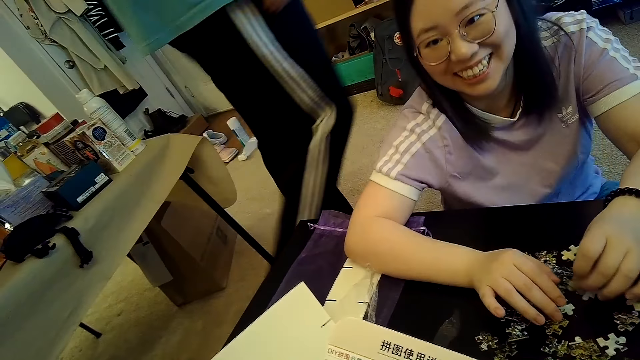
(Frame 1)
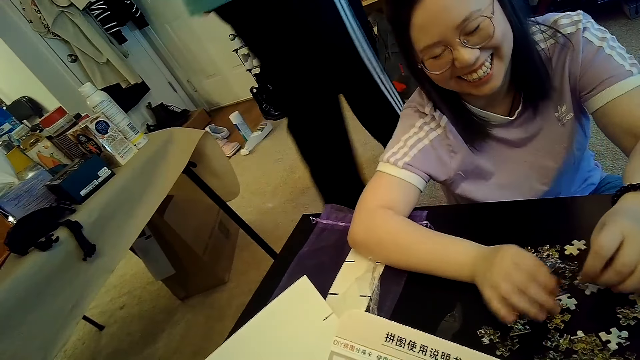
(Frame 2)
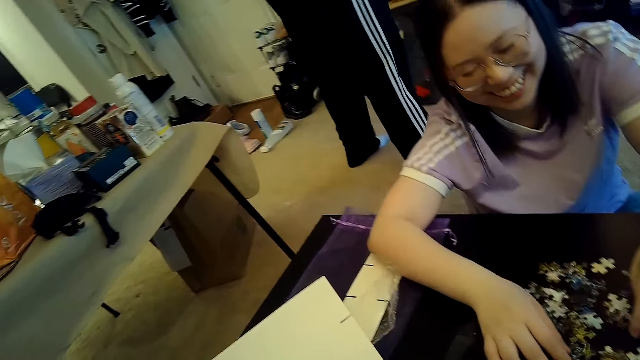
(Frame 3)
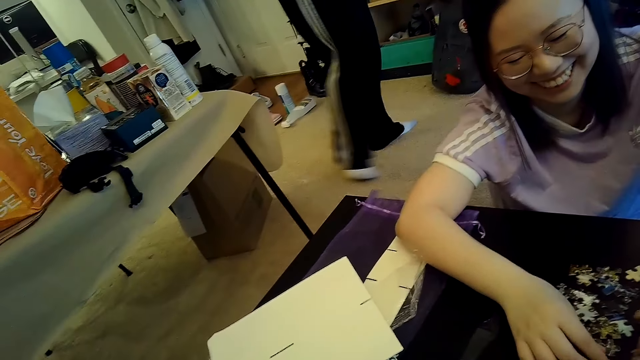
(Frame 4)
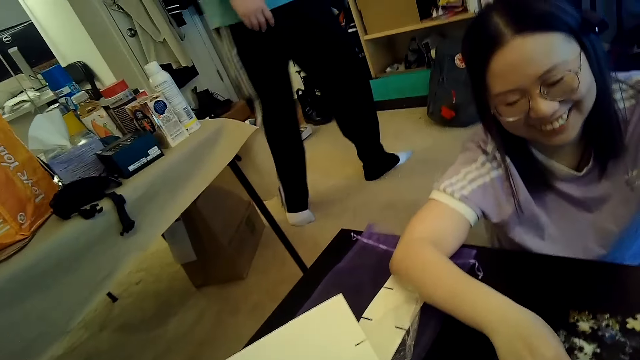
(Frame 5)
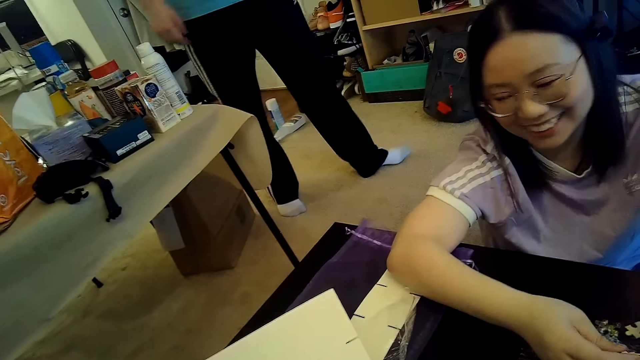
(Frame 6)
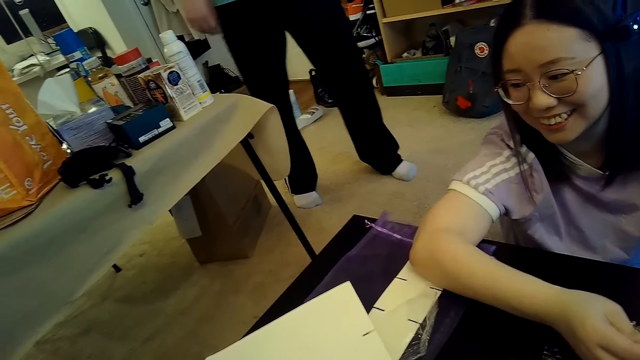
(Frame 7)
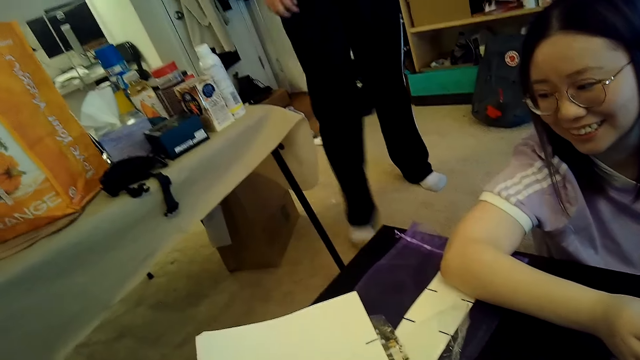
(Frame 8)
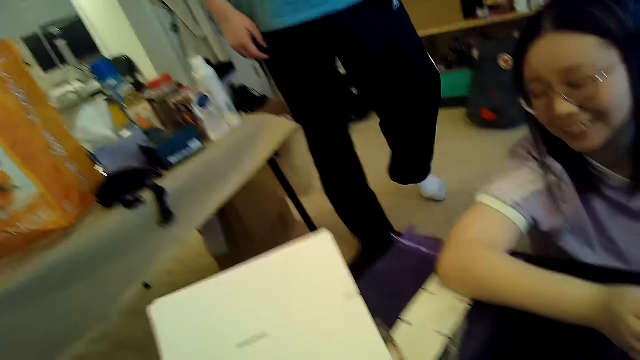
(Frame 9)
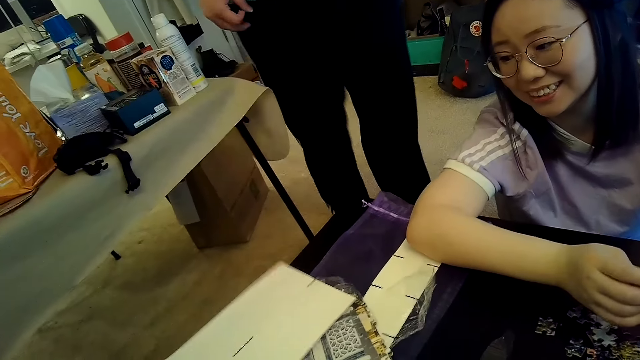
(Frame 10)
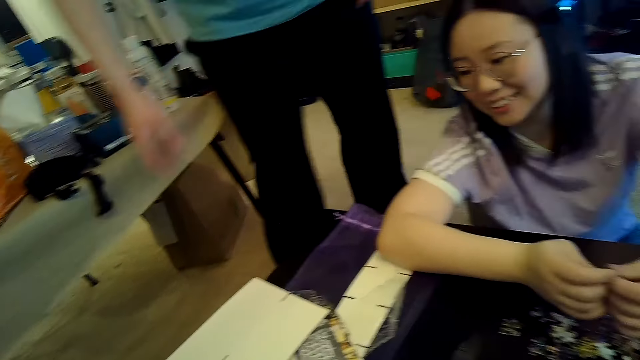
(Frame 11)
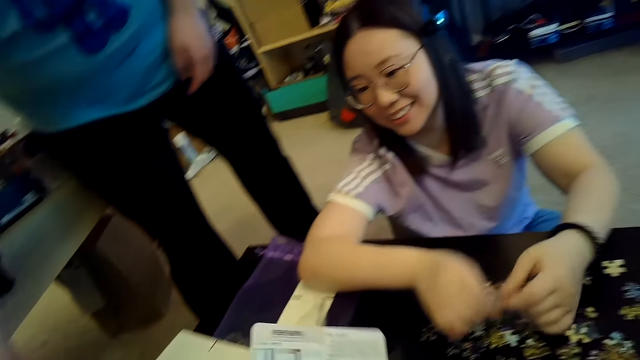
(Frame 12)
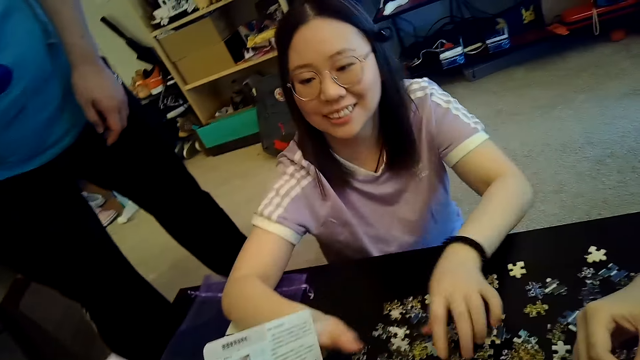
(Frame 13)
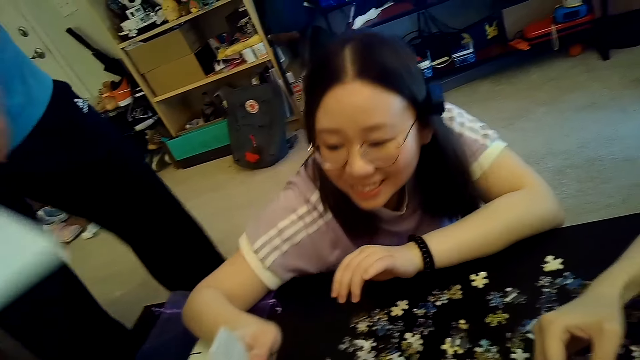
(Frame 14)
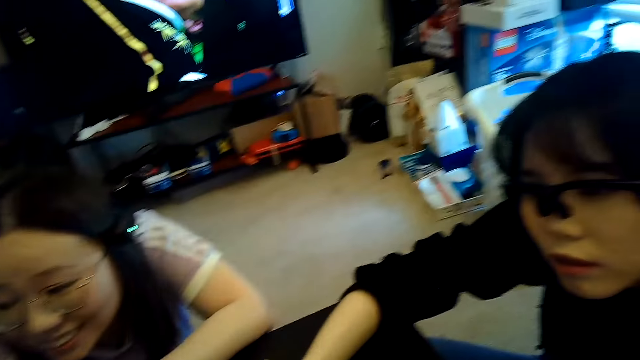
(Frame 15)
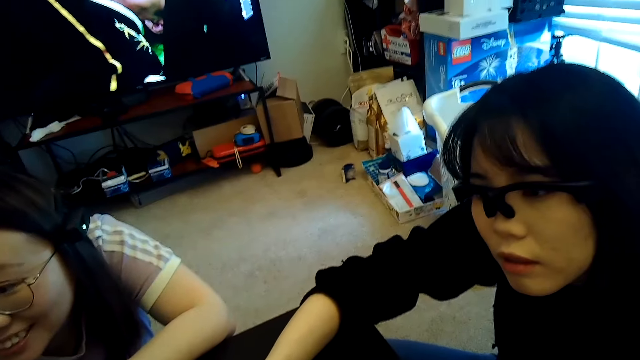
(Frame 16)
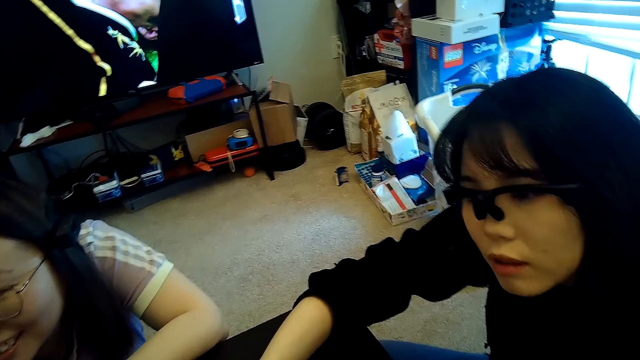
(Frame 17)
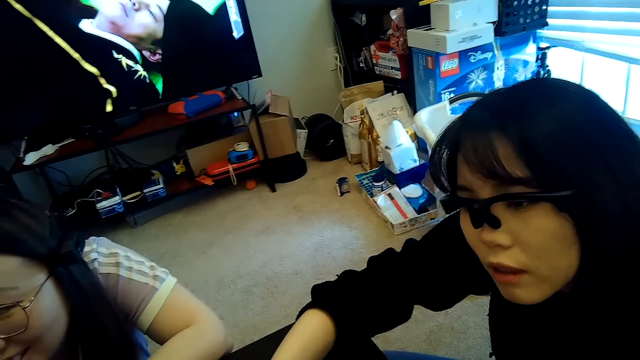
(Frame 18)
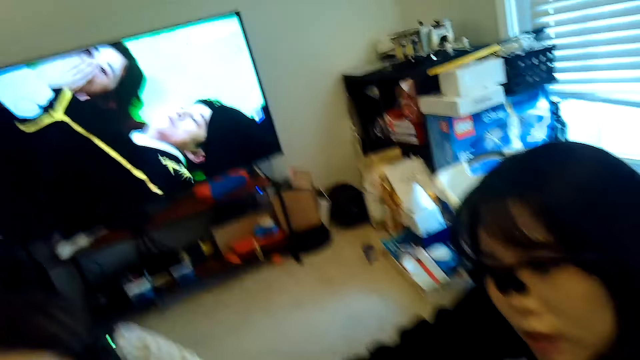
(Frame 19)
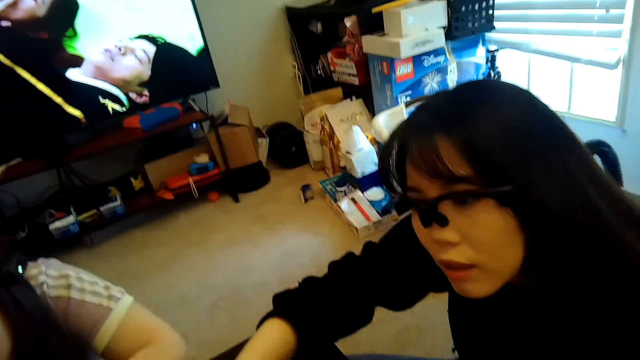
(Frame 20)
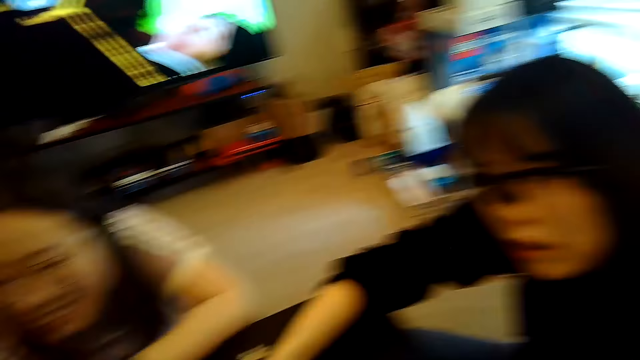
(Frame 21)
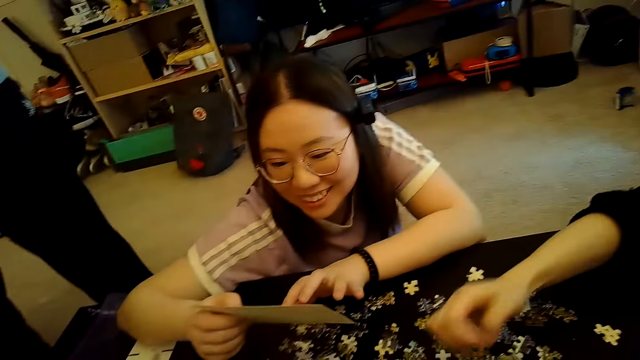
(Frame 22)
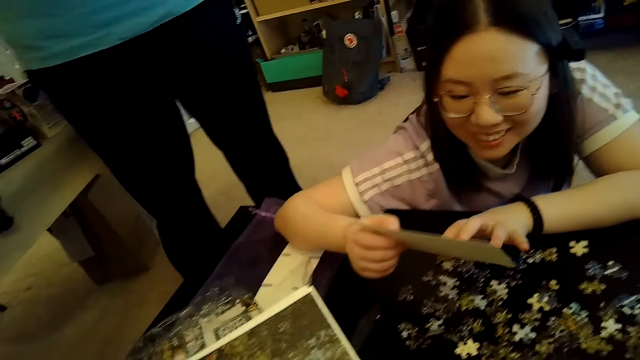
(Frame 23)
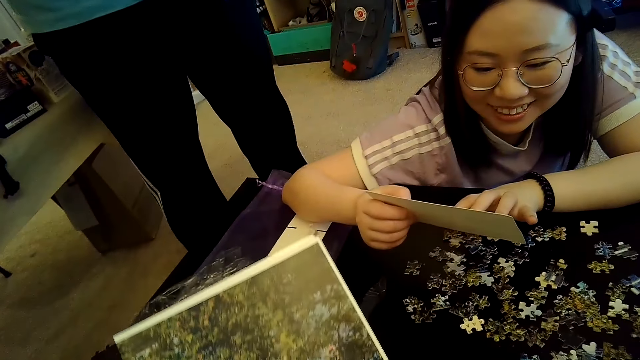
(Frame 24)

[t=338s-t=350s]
A person laughs, takes the paper from another person, and opens it.

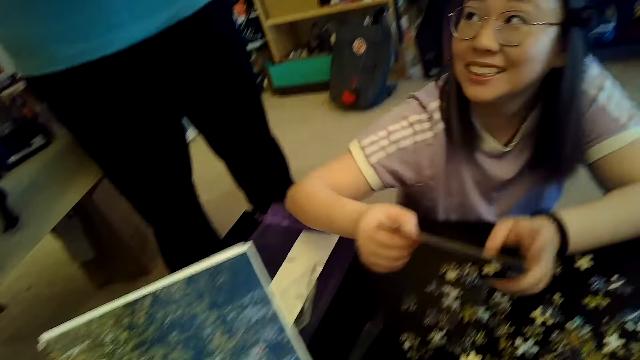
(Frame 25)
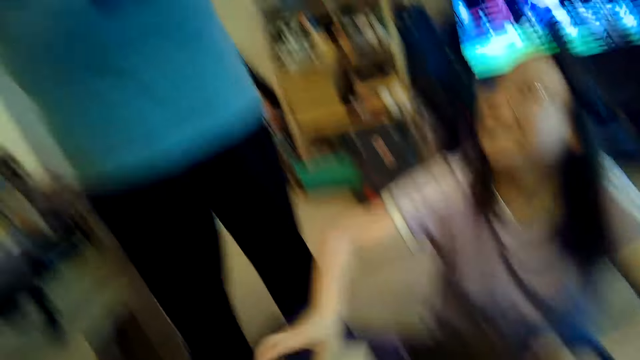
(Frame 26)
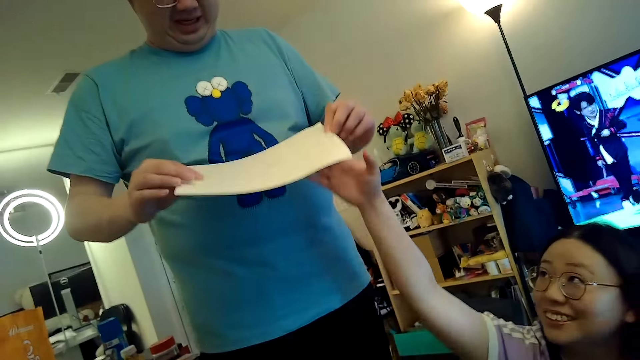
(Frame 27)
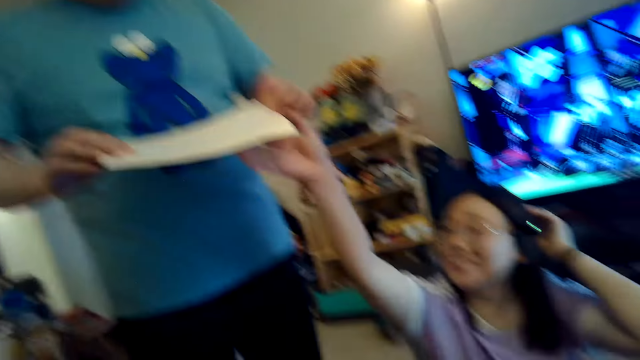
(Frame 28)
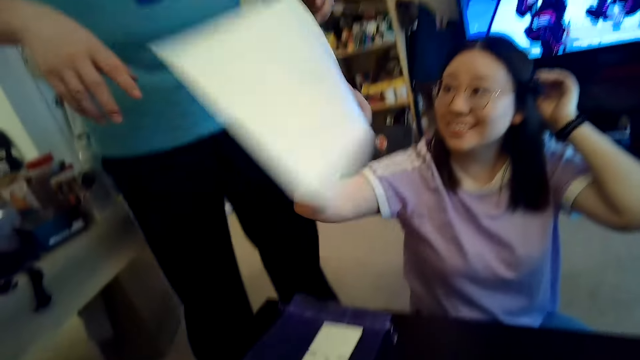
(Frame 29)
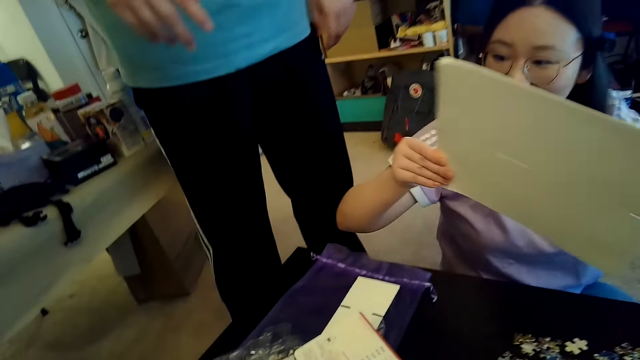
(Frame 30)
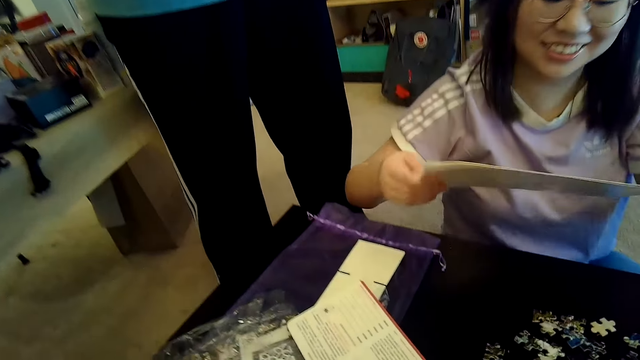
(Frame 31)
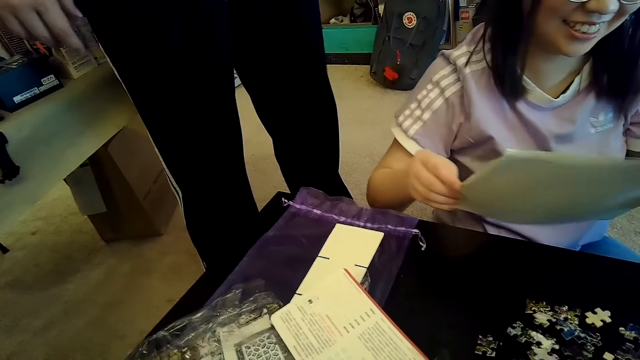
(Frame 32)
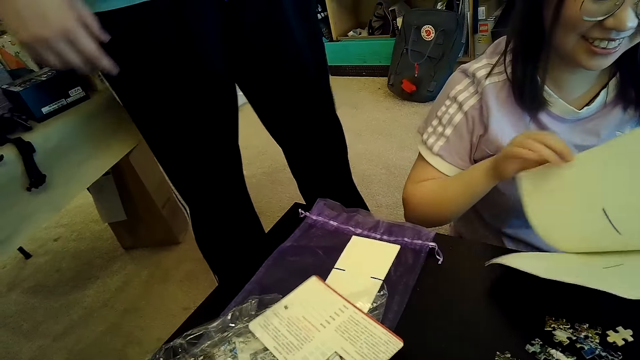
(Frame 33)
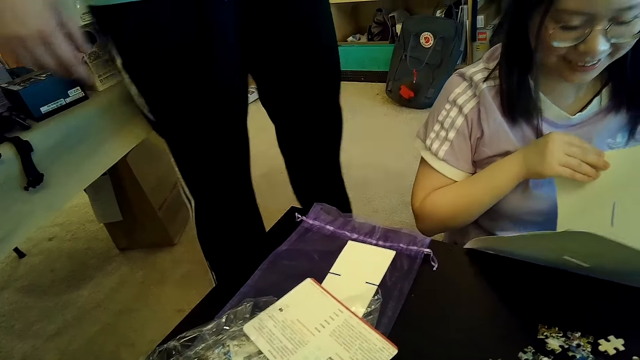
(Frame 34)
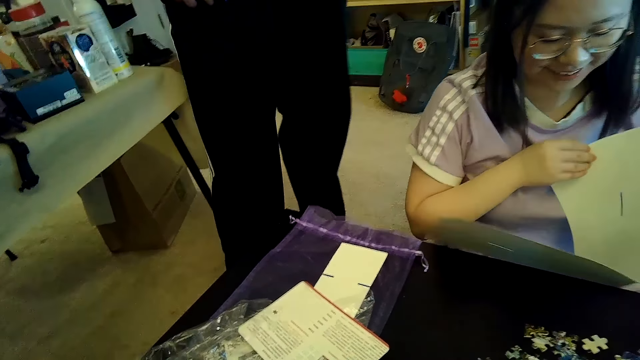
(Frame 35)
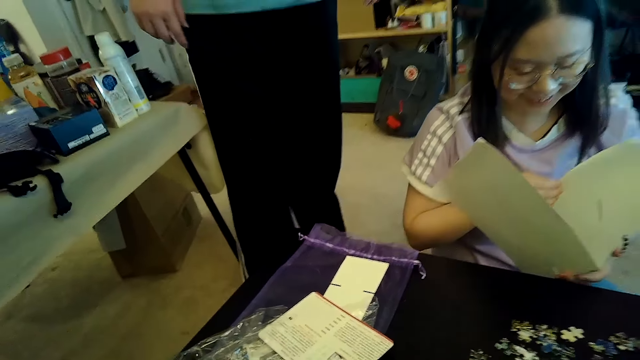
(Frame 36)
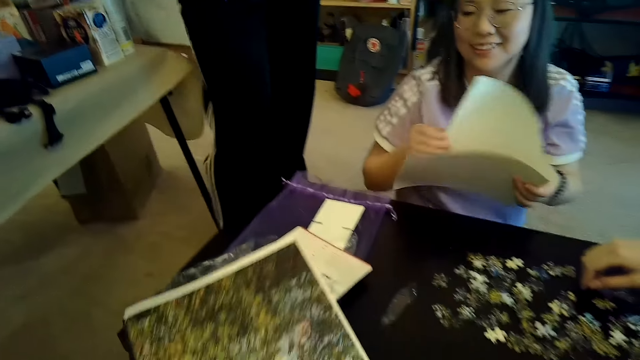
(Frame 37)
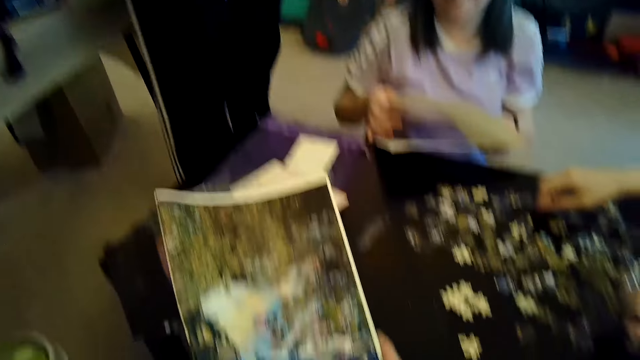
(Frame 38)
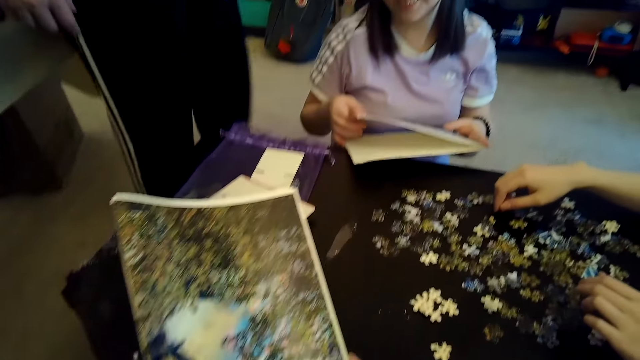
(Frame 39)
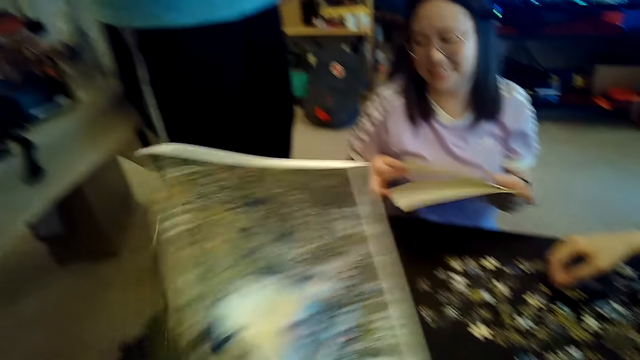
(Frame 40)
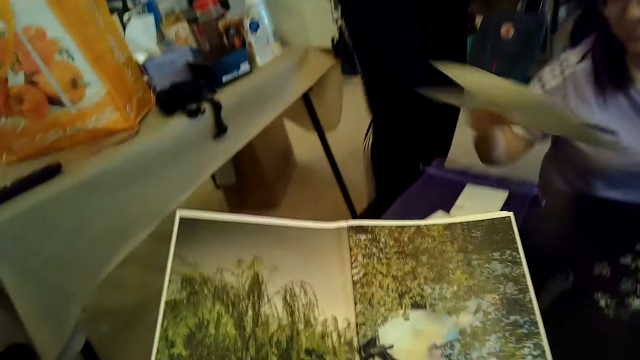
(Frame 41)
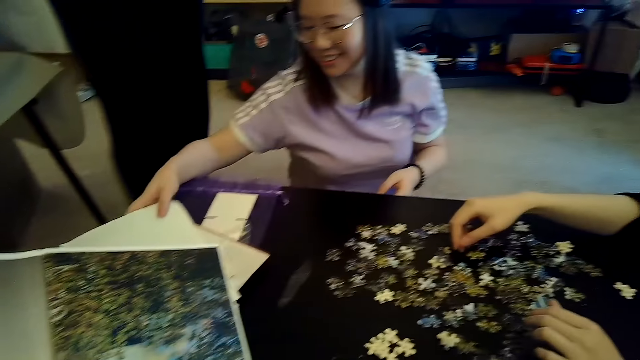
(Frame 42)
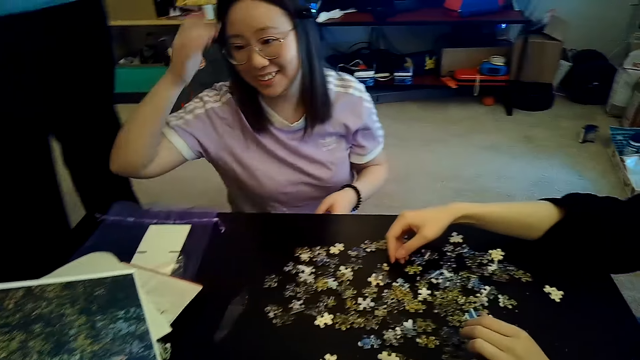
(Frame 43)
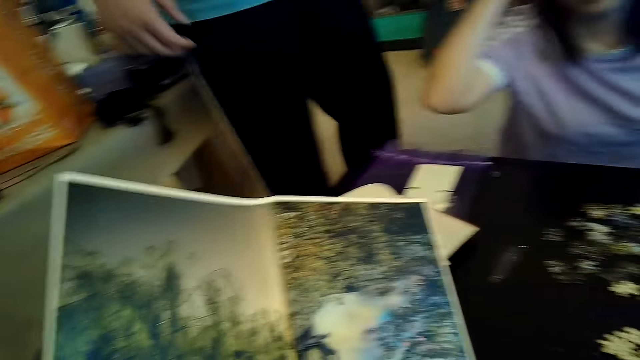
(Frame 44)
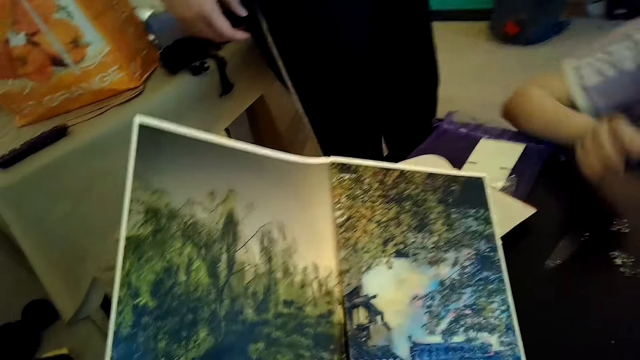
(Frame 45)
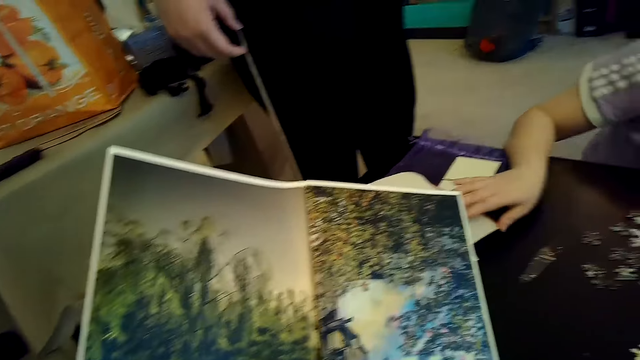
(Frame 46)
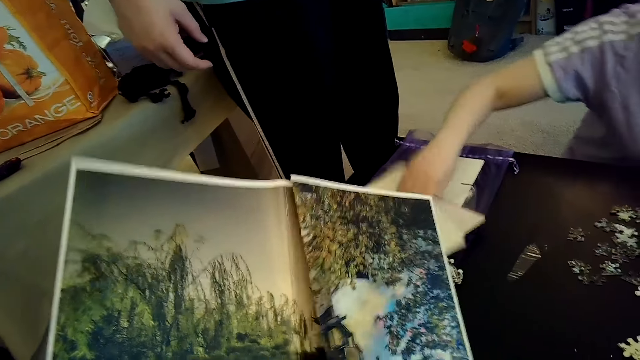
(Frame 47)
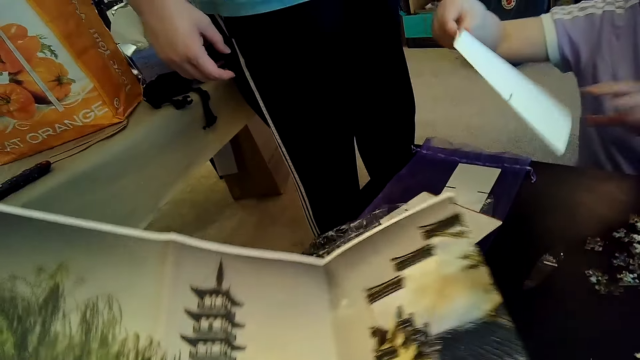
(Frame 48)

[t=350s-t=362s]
The camera wearer opens the chart. A person points at it.
